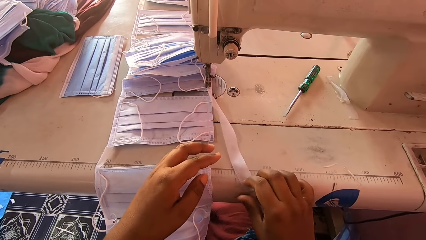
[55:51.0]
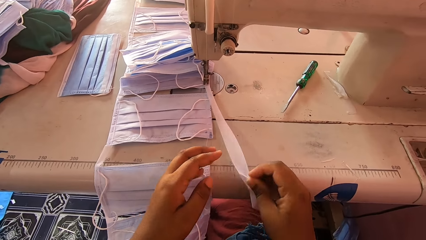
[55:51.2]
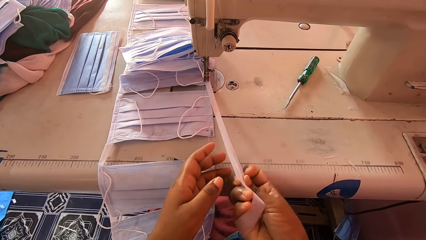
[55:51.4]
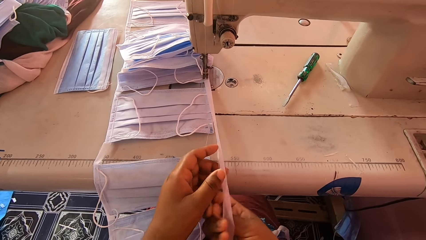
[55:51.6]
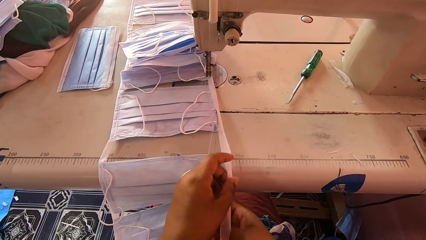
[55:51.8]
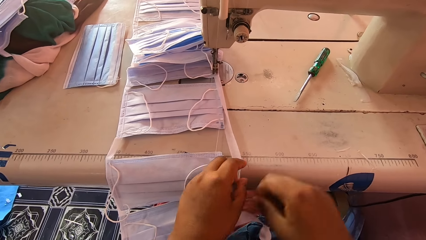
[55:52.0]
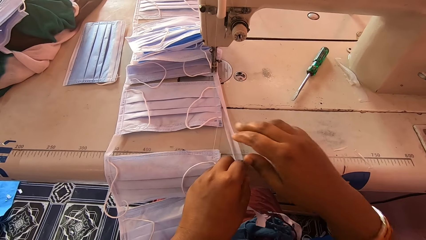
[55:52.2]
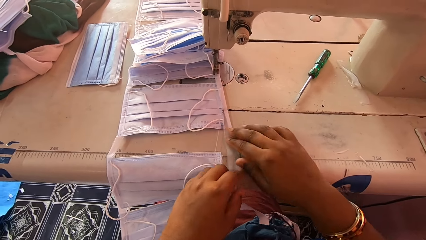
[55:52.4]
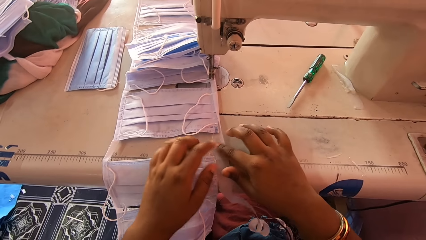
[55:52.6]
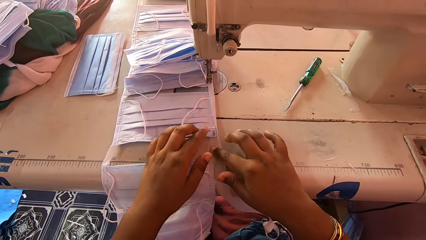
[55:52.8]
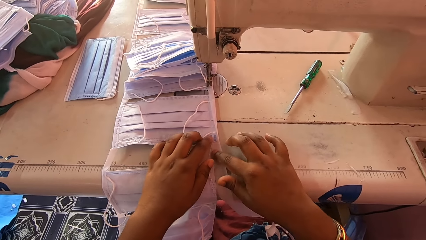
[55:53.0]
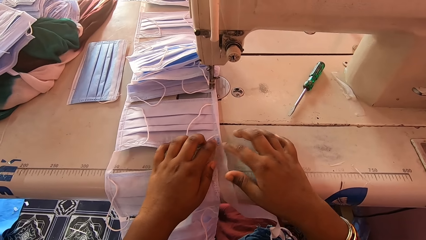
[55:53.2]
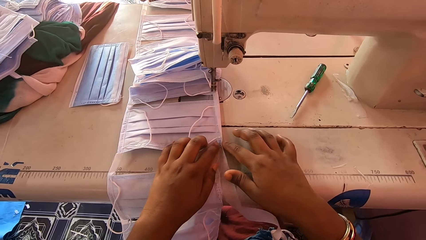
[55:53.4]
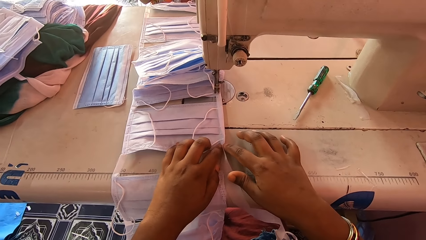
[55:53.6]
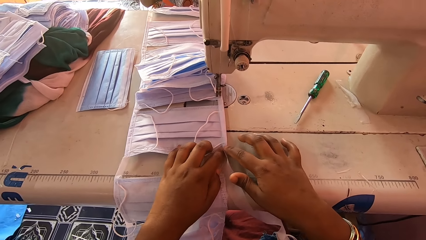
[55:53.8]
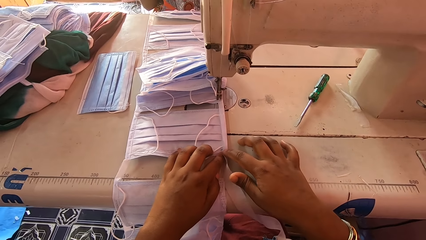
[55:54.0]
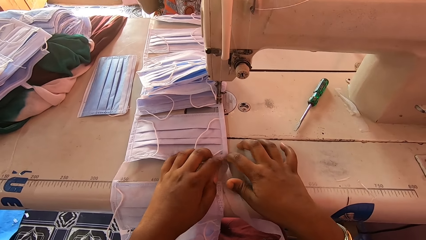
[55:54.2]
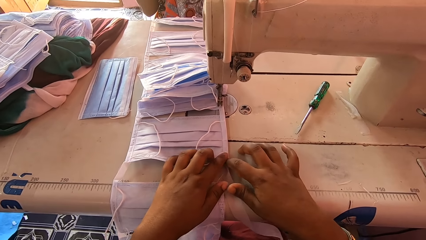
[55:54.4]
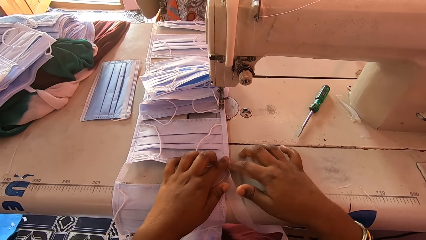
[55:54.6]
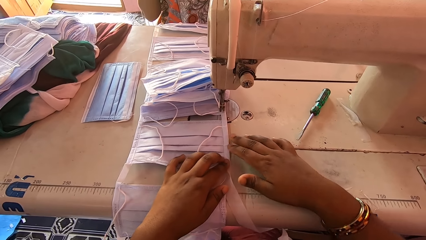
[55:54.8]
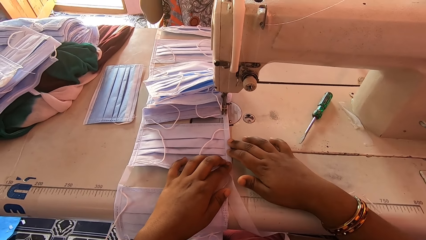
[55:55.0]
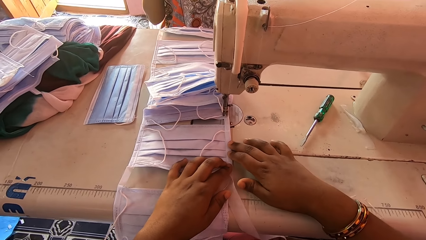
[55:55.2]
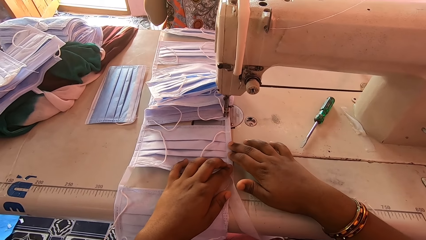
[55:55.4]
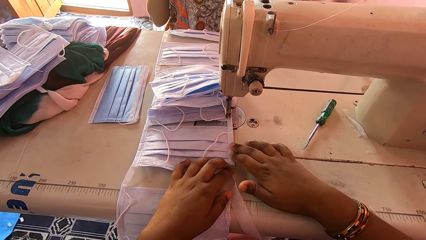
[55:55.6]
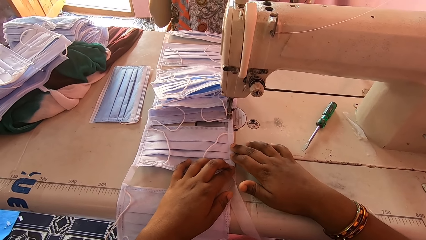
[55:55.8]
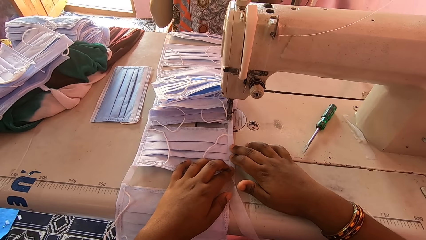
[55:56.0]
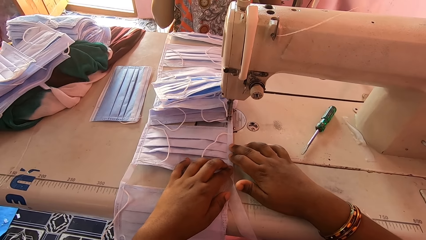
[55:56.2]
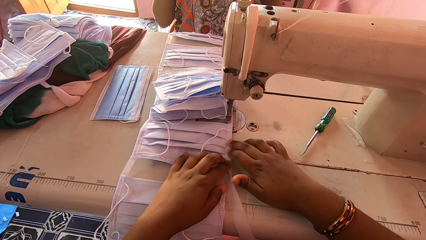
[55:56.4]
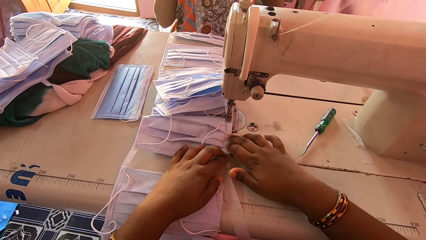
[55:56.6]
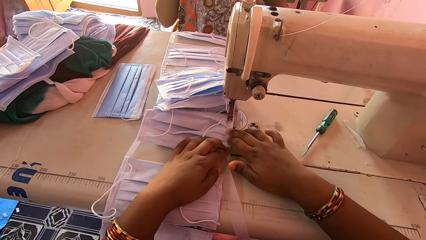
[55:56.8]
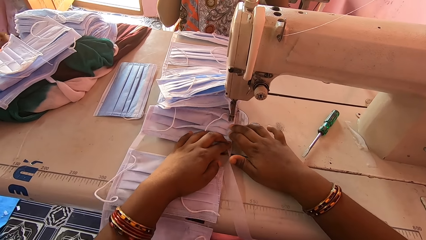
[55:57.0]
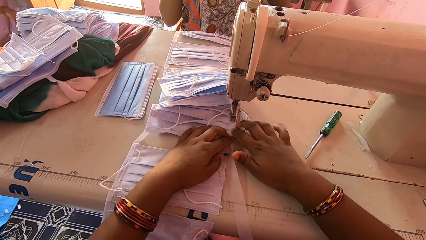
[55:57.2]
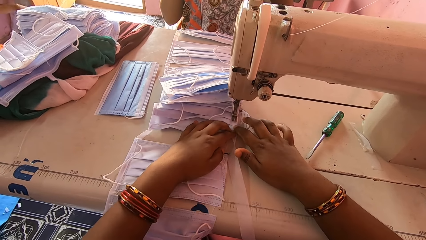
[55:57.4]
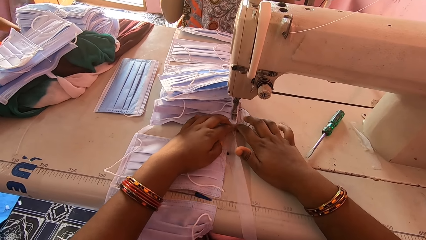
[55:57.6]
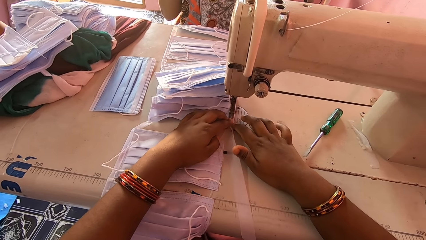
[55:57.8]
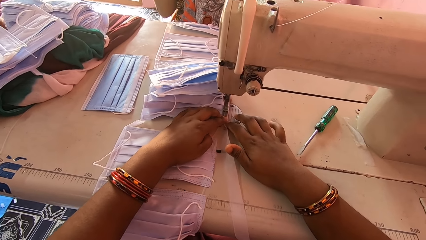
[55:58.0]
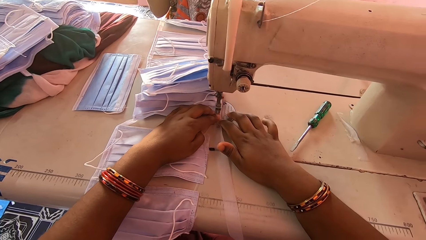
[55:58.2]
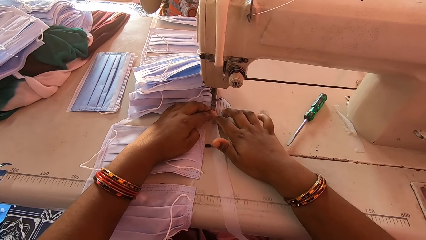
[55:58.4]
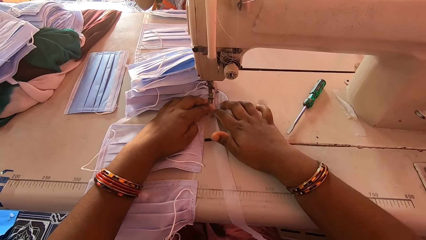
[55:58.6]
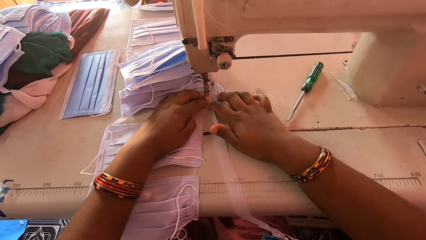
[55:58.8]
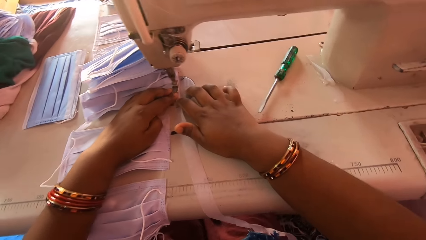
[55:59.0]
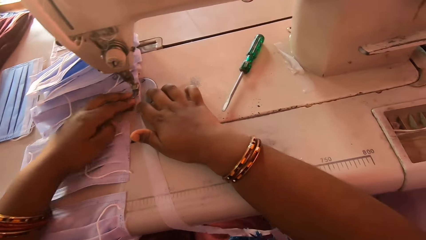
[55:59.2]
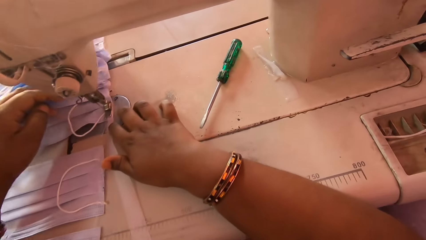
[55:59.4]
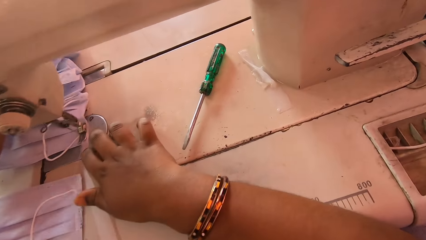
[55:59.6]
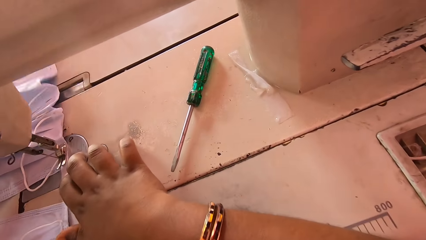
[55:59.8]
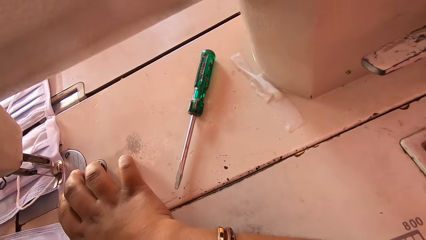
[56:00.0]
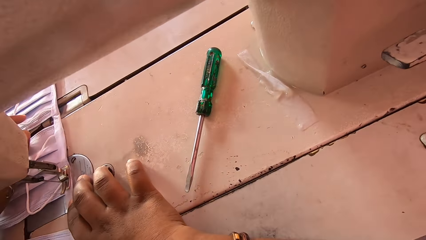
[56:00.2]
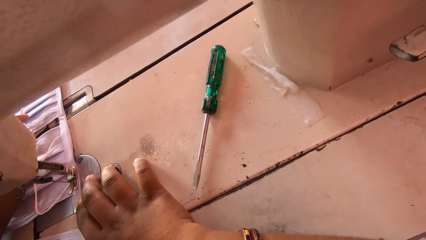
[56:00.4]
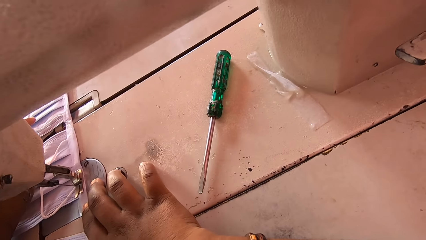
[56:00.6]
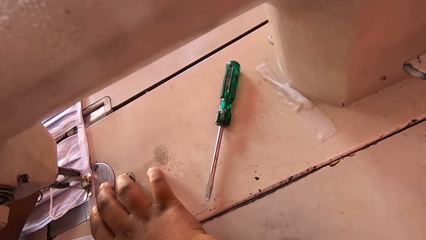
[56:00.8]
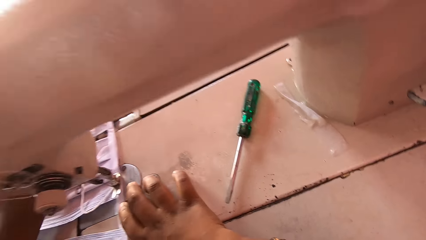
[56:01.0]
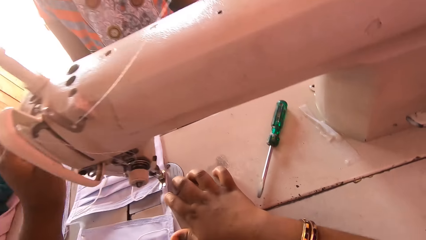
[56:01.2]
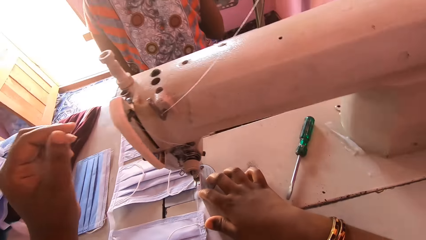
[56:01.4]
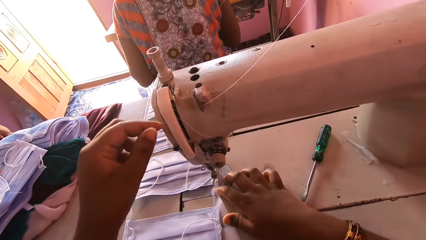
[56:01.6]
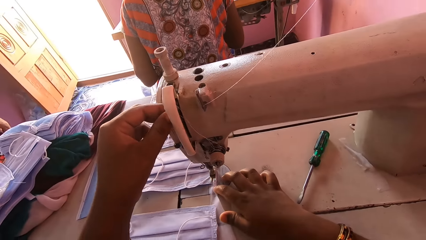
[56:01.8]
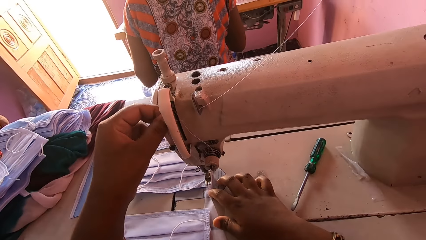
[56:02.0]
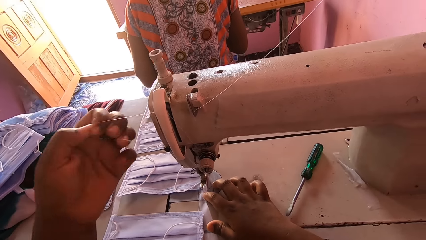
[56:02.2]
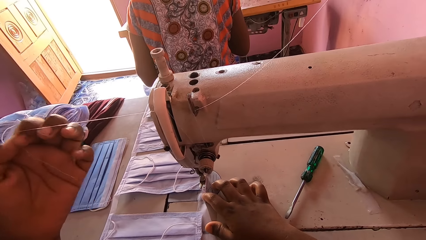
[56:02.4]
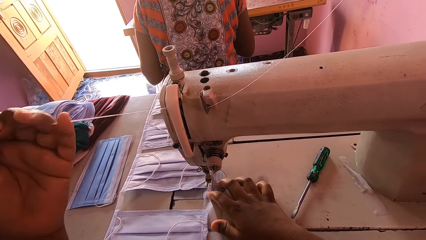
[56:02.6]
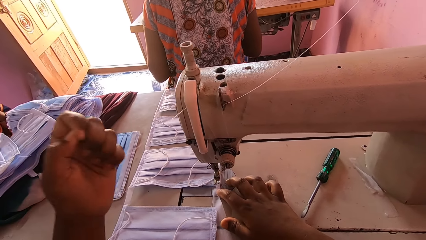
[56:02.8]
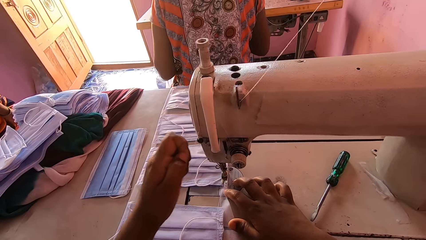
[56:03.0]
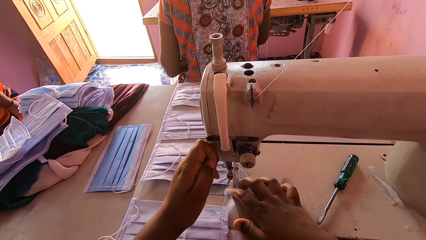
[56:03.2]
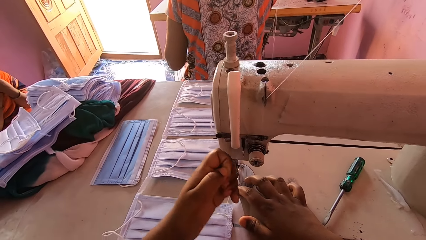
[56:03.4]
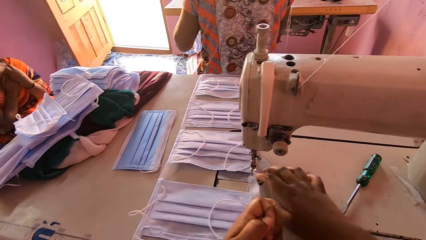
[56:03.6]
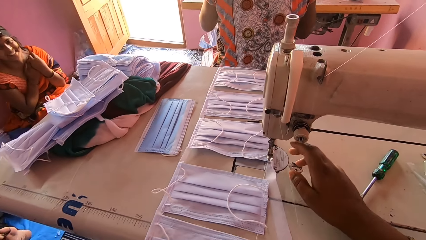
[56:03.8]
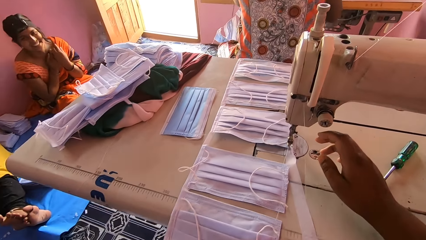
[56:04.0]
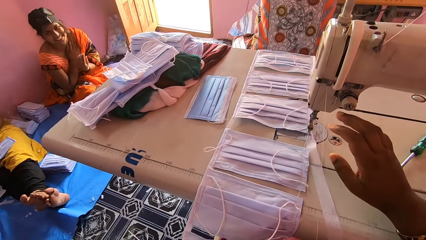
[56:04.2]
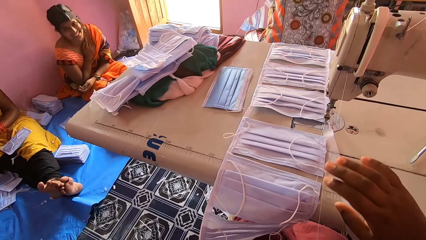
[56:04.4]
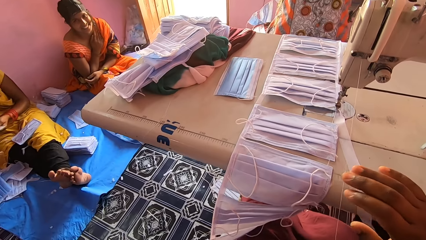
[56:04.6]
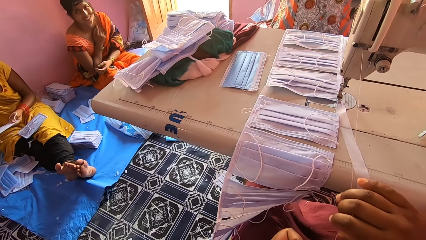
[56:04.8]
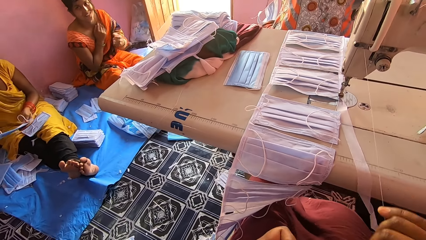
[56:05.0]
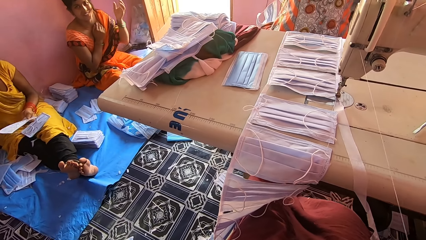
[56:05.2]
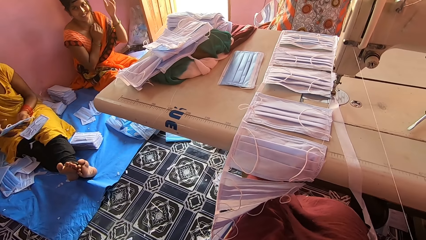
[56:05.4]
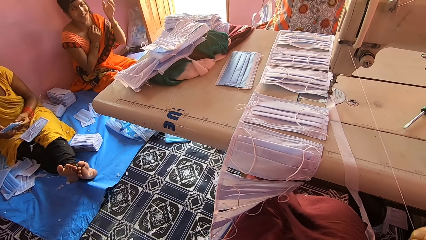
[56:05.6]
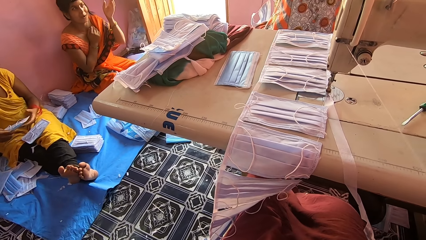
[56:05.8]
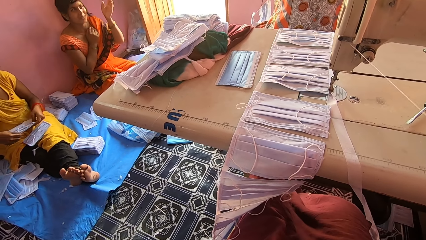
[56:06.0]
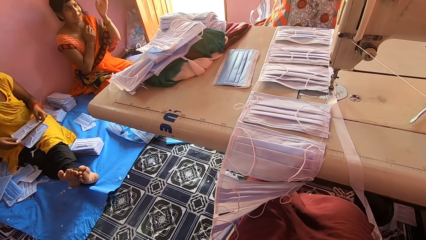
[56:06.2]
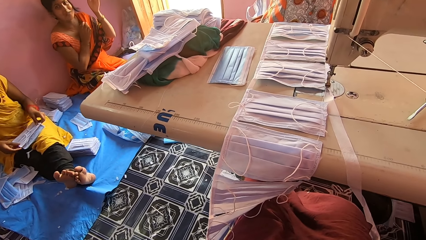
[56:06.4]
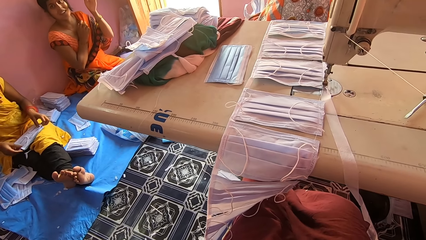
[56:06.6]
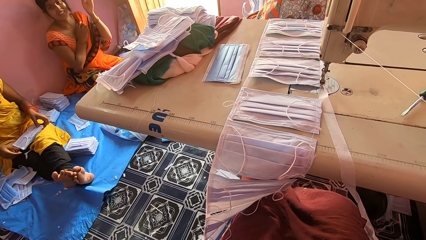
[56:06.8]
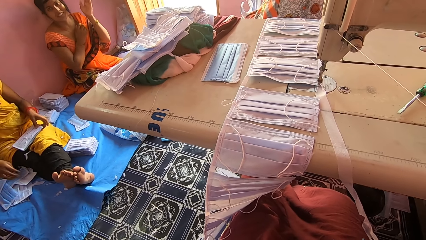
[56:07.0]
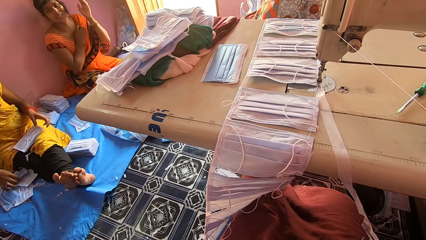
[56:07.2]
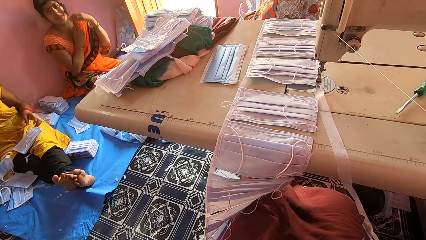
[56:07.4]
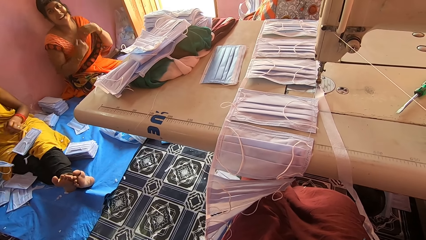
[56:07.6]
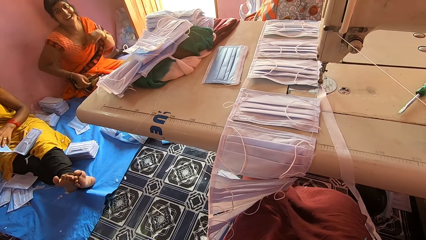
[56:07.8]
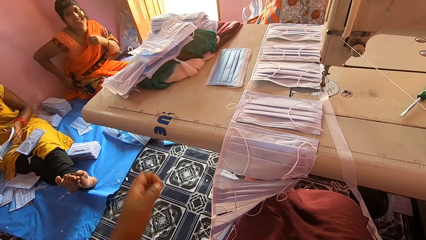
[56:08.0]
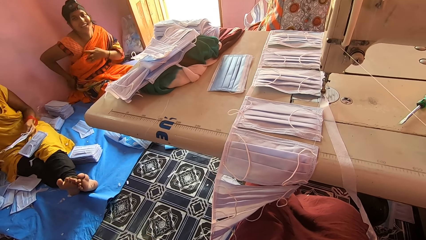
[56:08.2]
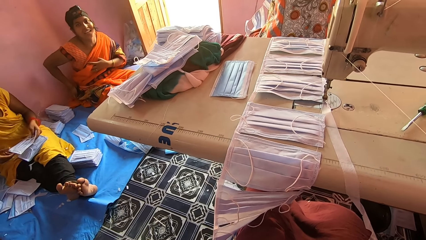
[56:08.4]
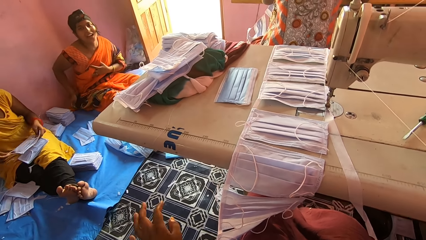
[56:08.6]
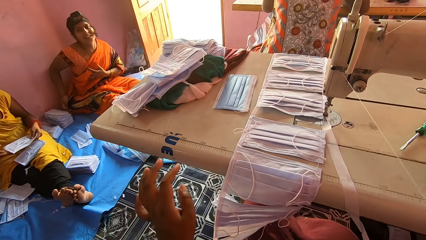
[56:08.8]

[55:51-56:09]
The camera wearer aligns the mask with both hands. She sews the pieces of cloth mask with a sewing machine. She pulls a thread through the thread take-up with the left hand. She pulls the thread with the right hand. A lady interacts with the camera wearer.
